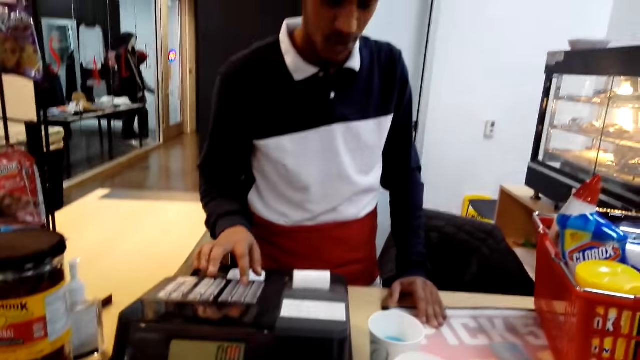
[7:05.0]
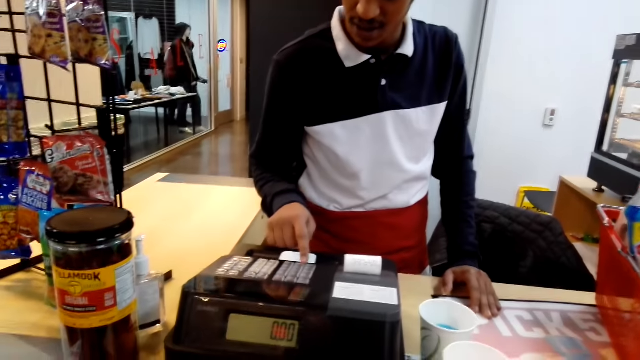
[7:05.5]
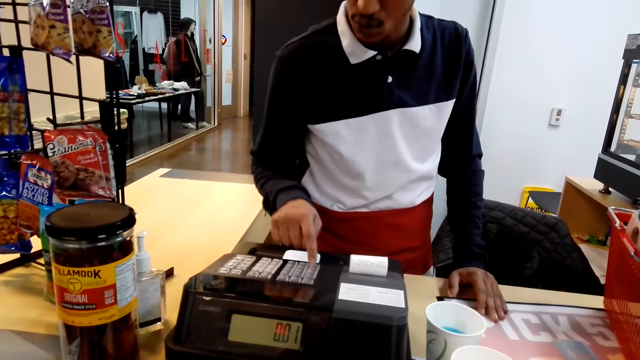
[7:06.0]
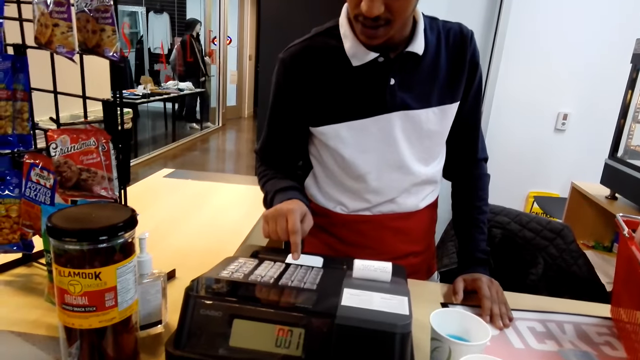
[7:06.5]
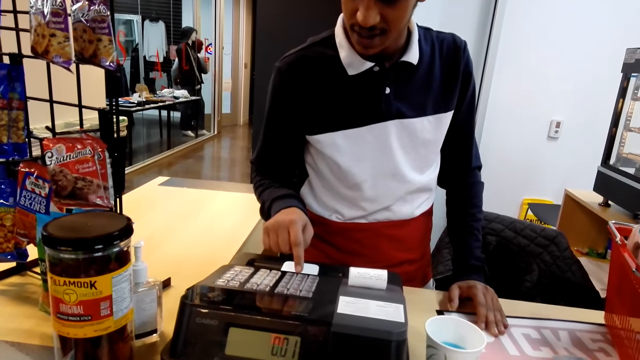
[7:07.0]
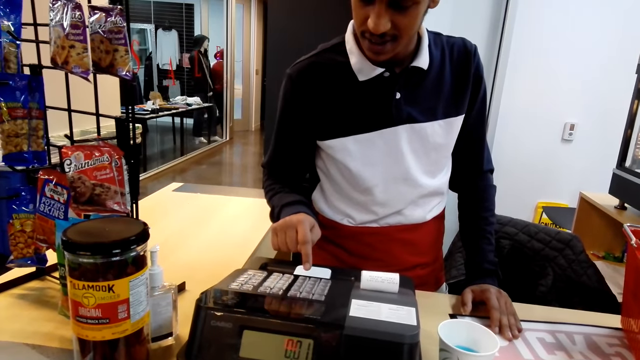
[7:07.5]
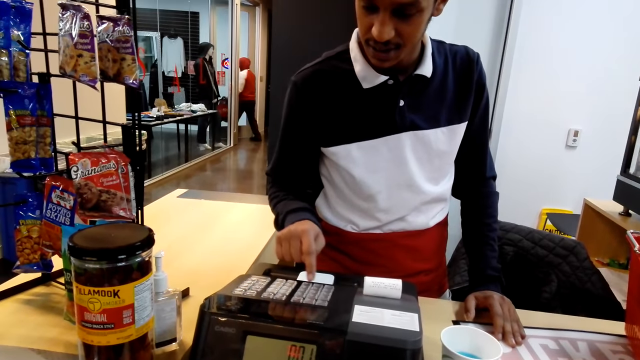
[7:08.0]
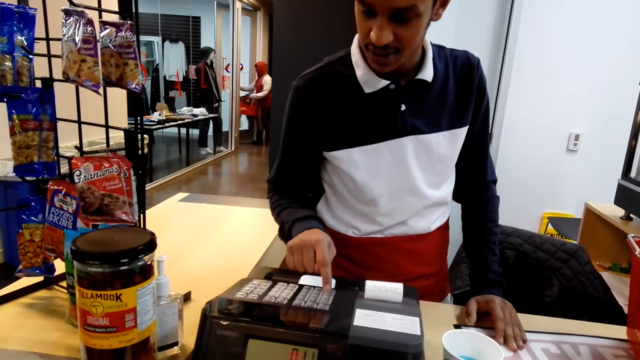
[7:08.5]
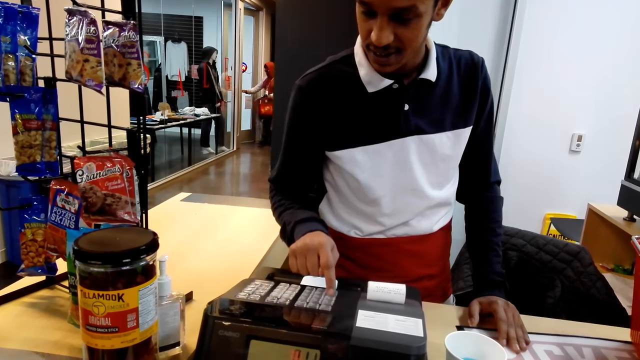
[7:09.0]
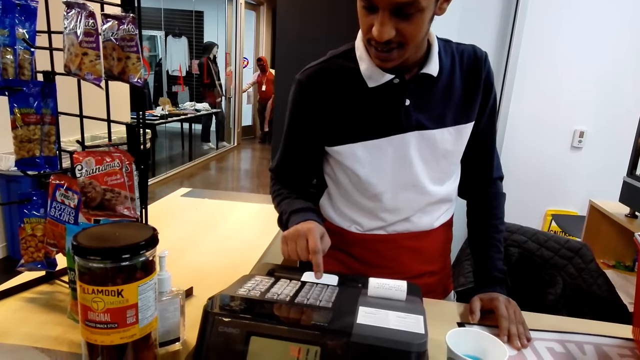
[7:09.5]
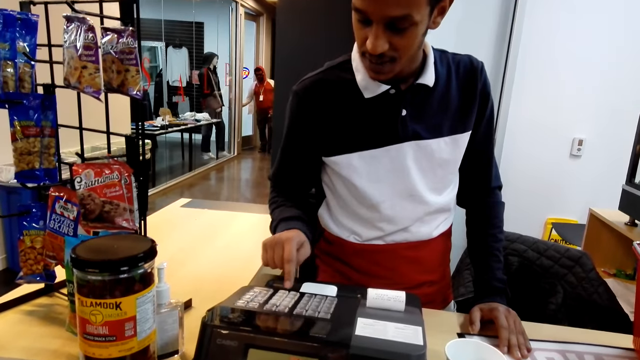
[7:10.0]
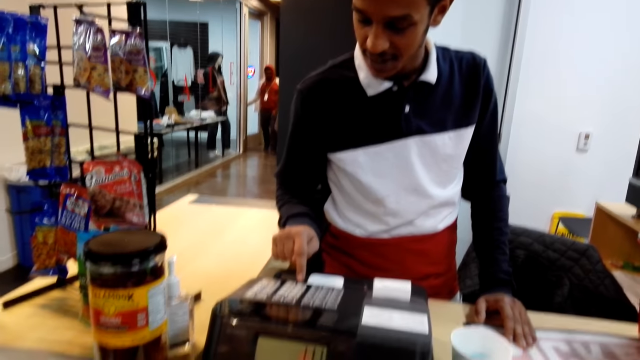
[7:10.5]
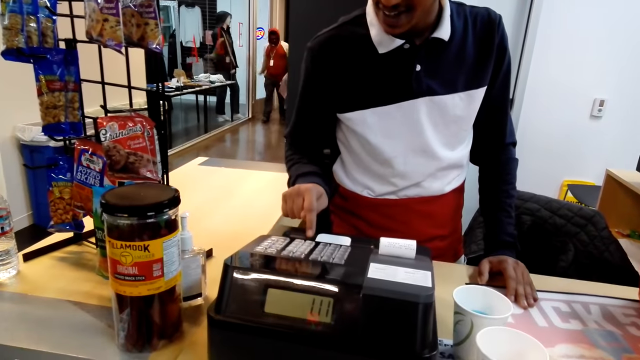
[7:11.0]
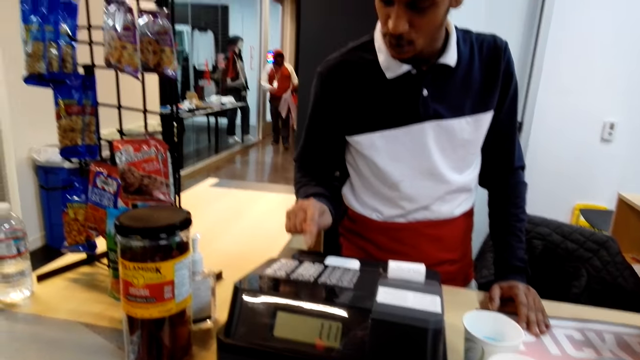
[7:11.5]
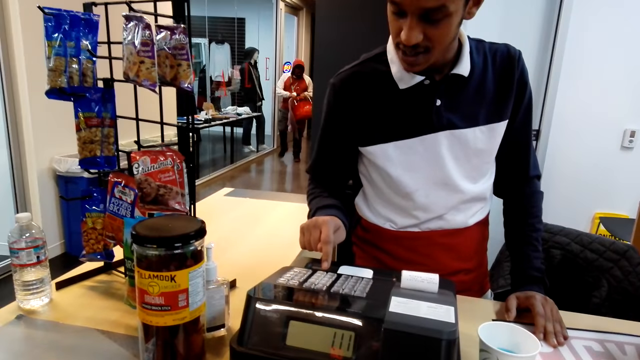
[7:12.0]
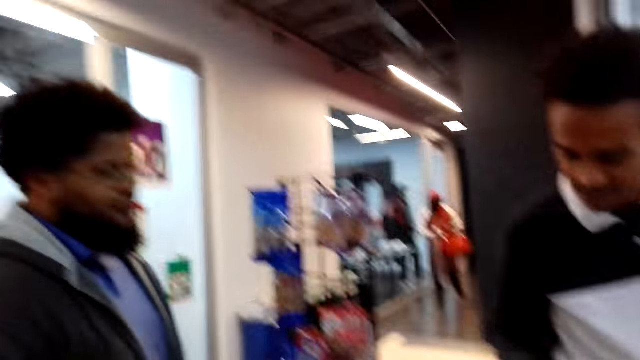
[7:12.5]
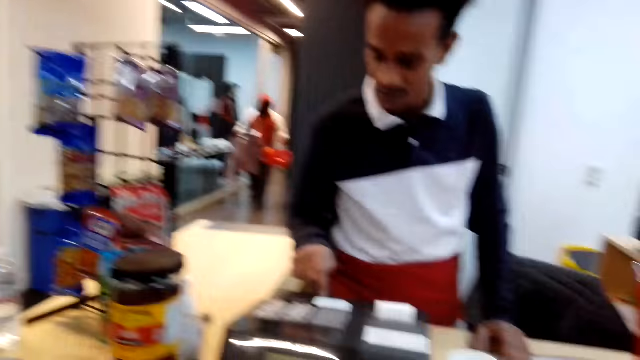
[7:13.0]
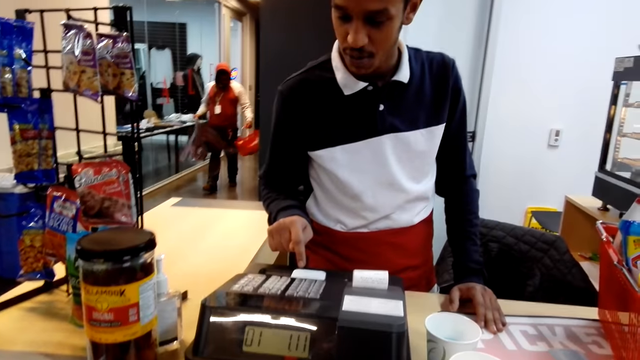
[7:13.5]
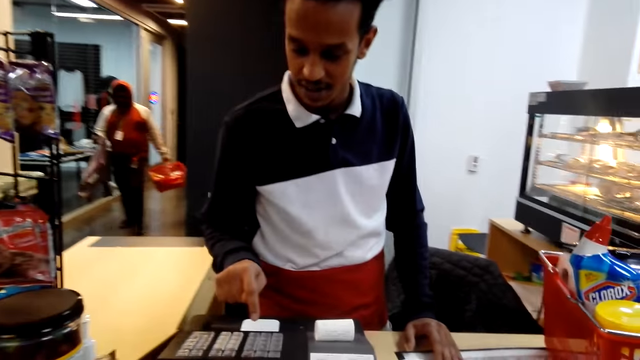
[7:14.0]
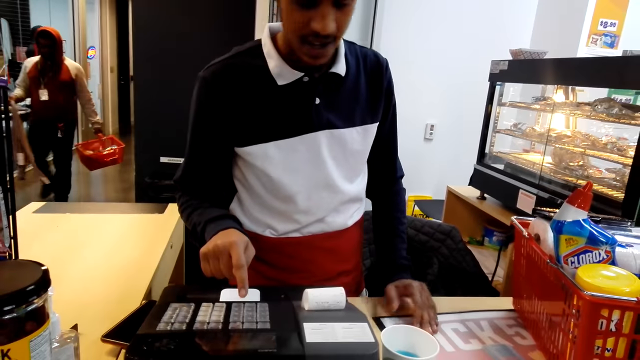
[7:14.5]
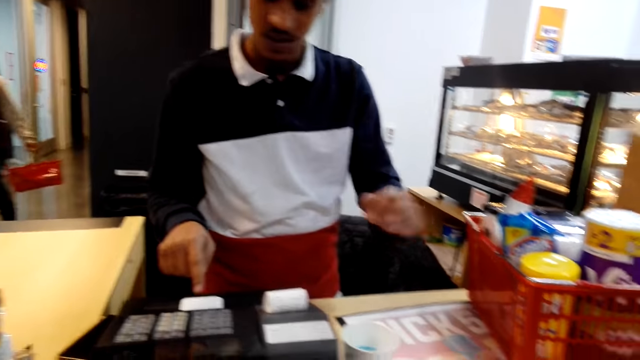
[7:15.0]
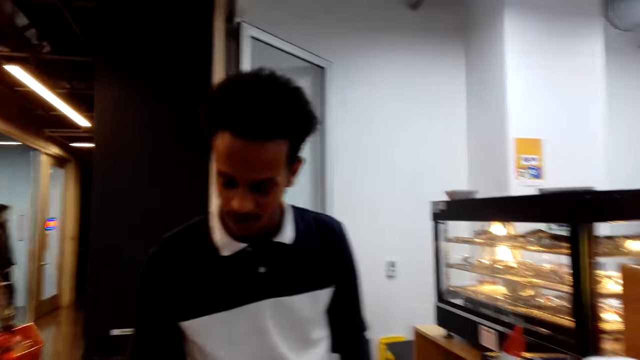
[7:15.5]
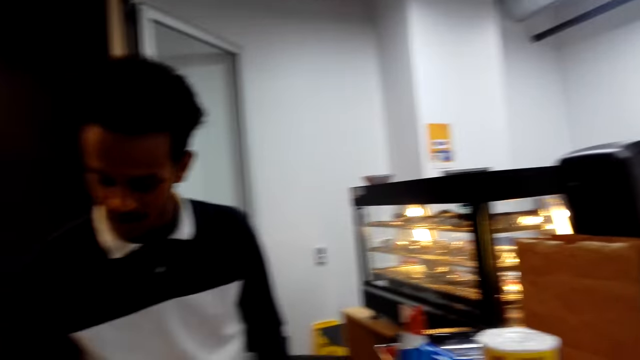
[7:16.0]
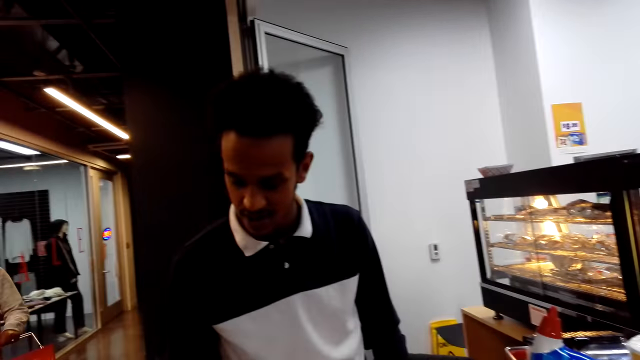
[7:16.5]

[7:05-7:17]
A man operates the machine. He dials the machine.

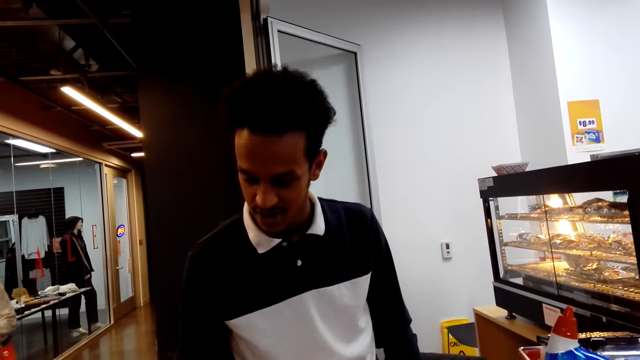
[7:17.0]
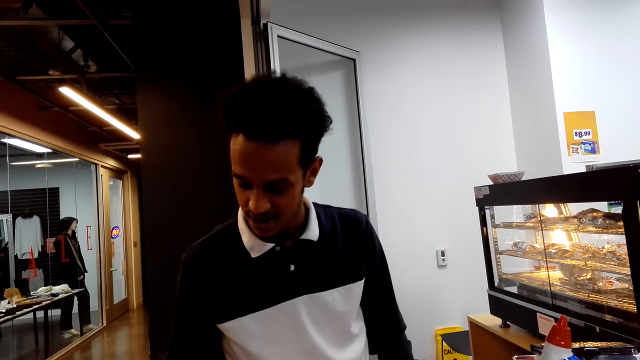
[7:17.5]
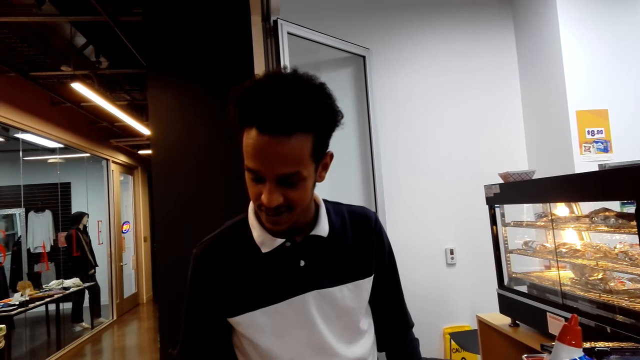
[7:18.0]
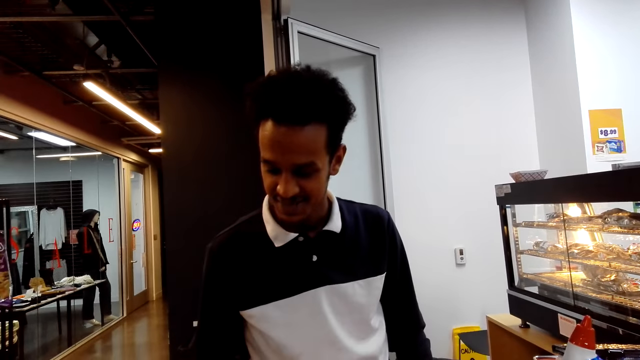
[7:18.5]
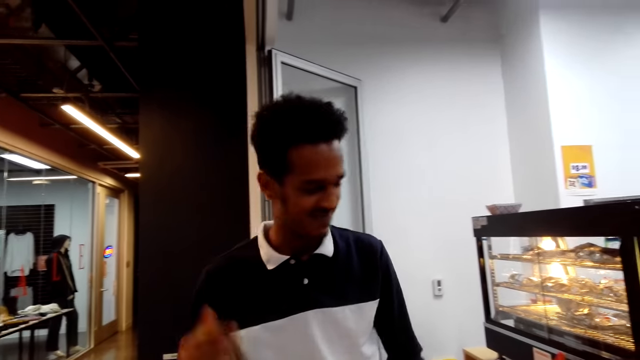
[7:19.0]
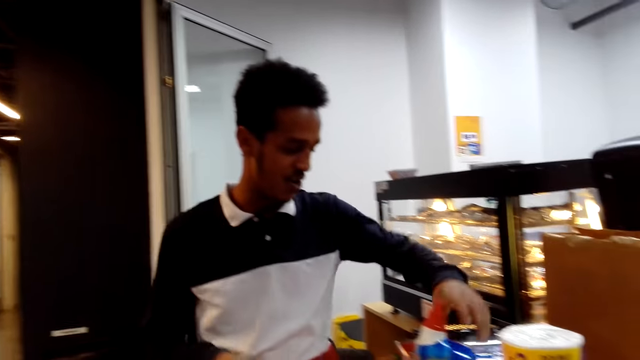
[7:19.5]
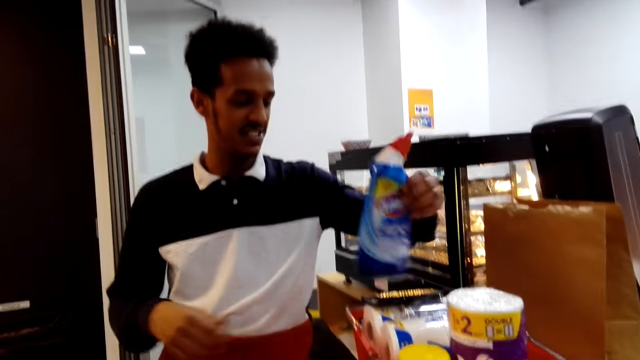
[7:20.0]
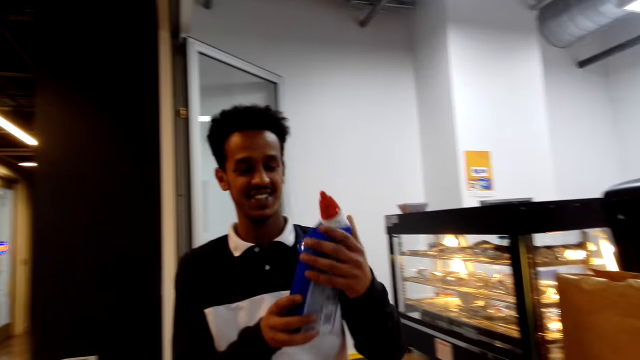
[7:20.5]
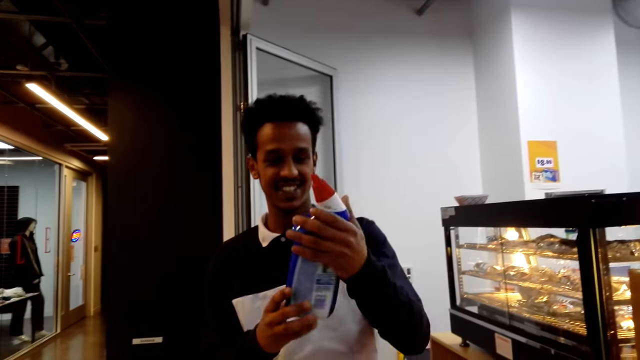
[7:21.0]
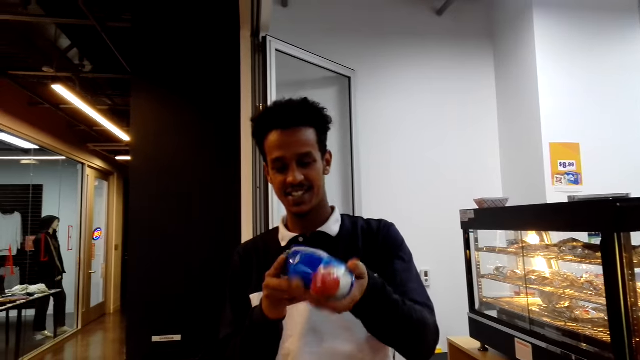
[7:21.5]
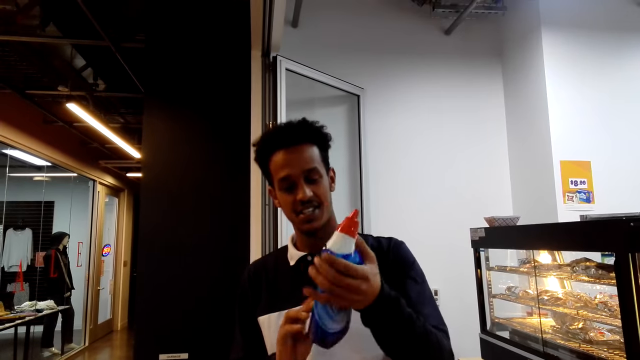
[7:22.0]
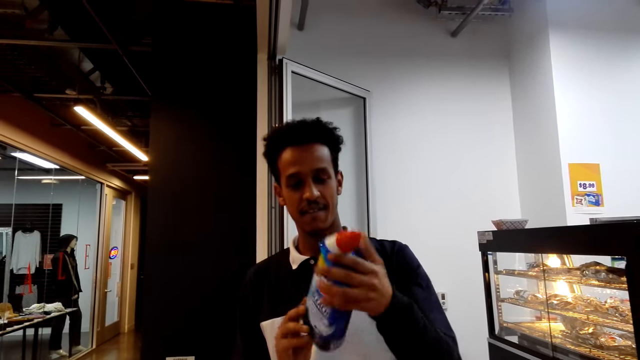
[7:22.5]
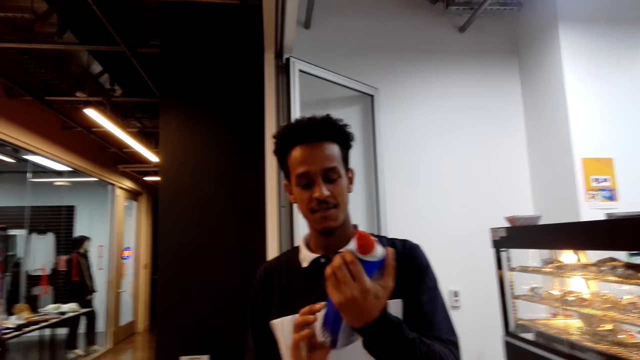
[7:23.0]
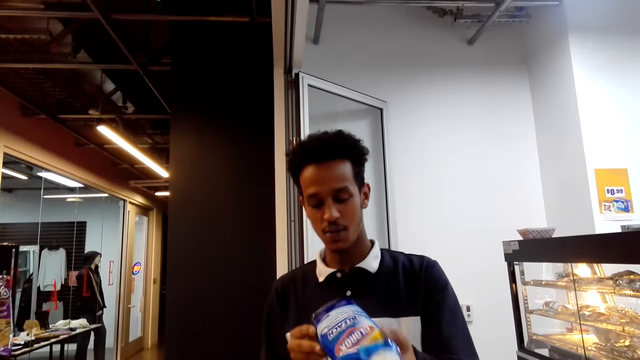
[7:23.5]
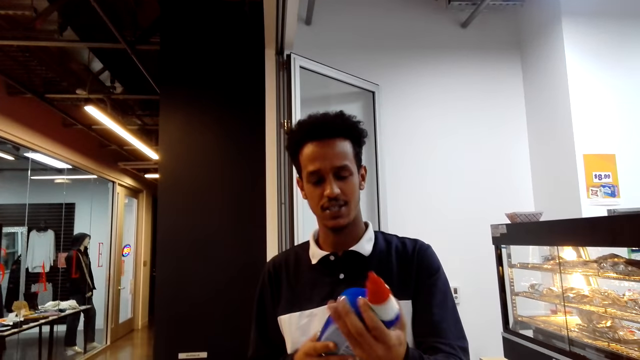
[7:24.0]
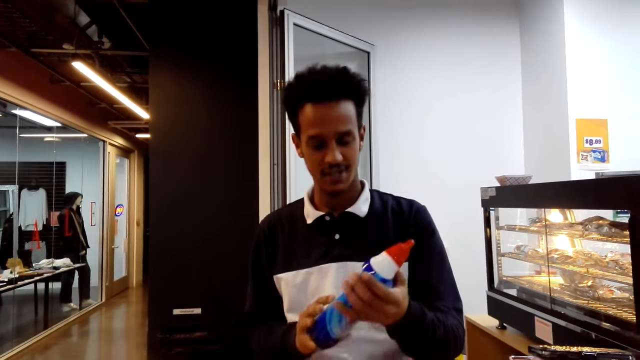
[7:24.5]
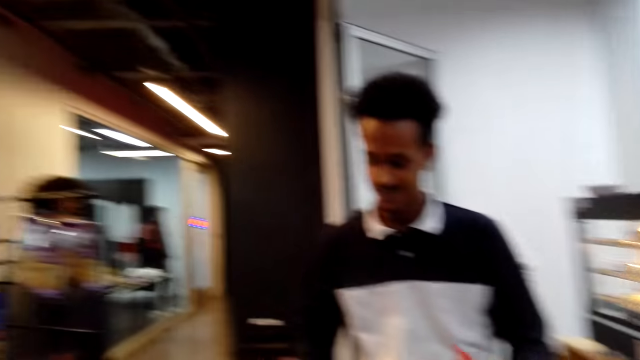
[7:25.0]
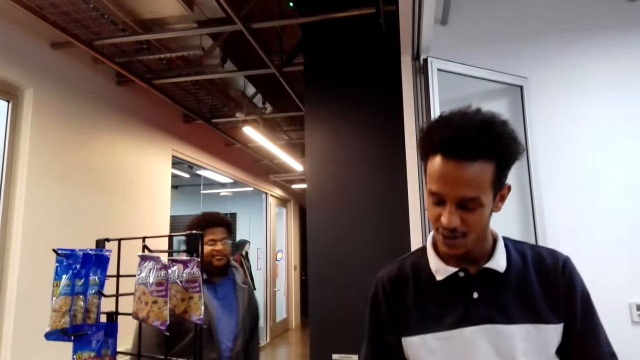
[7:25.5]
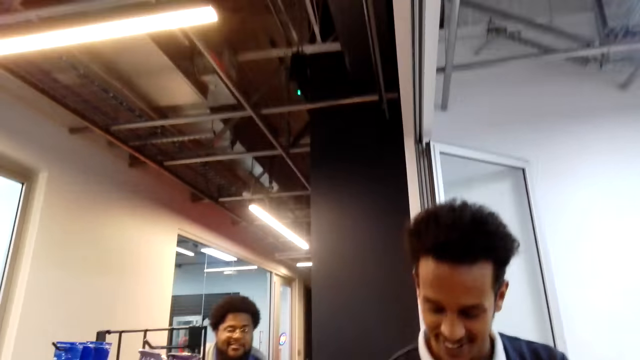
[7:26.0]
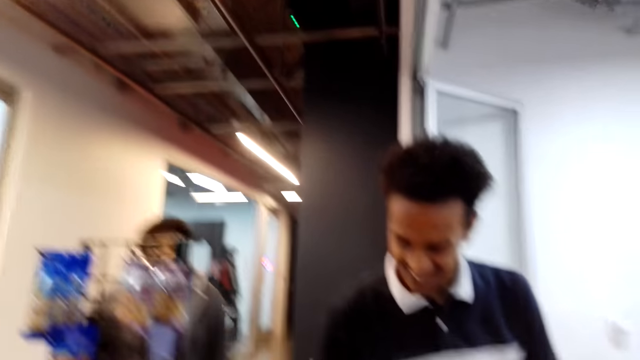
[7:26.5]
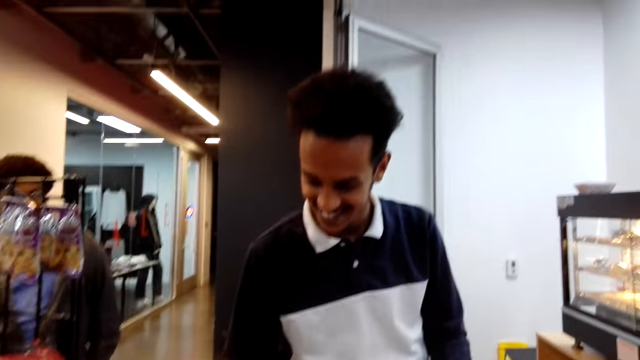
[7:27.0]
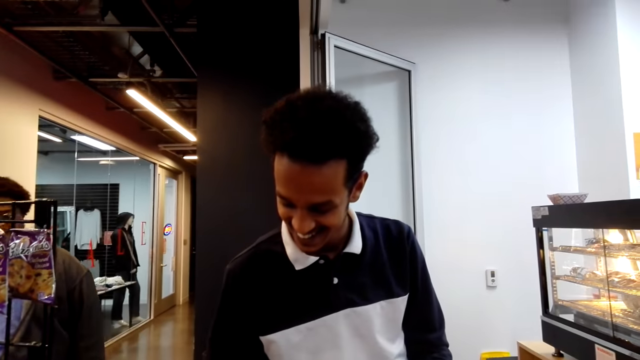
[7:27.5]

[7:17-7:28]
A man takes the Clorox from the tray.
